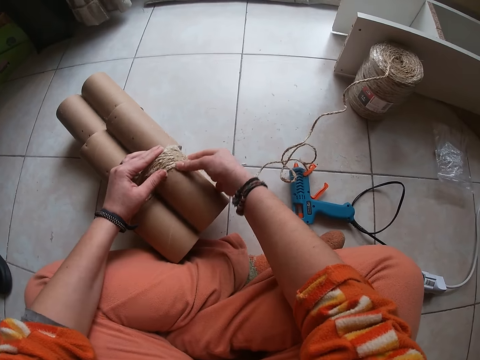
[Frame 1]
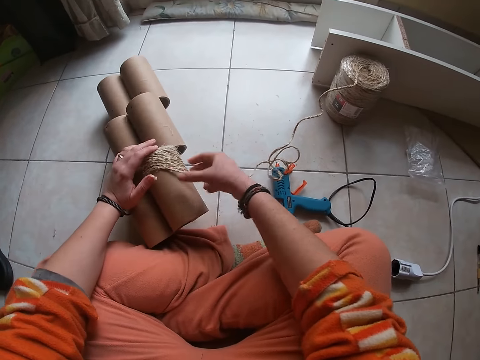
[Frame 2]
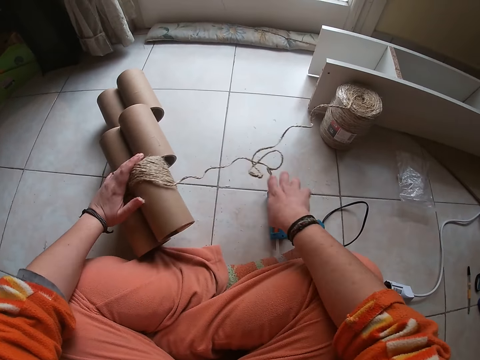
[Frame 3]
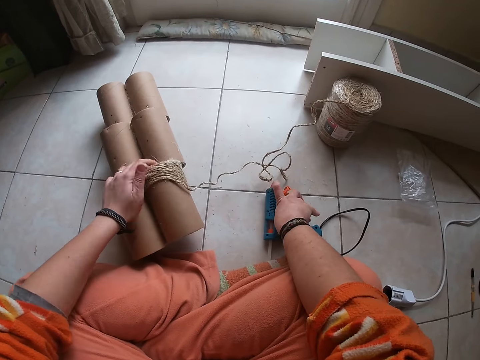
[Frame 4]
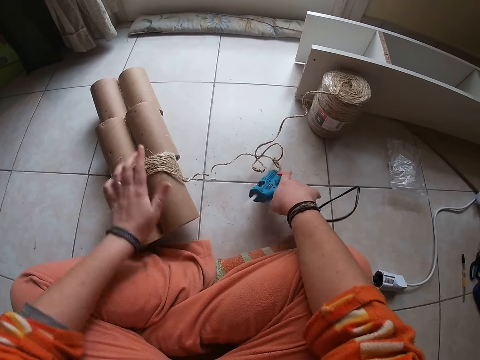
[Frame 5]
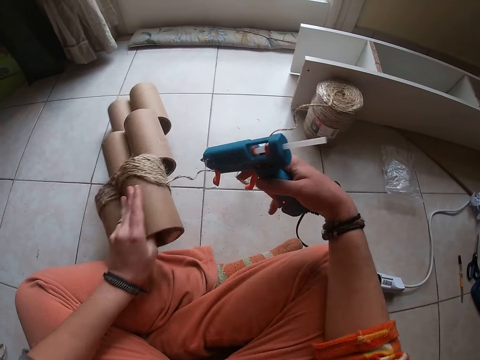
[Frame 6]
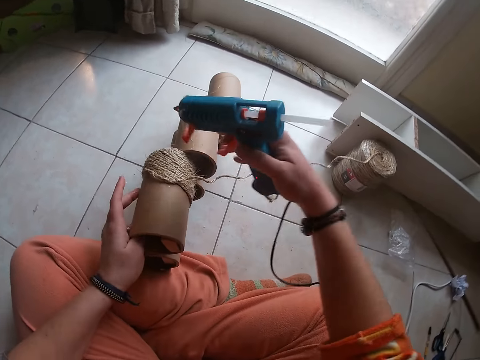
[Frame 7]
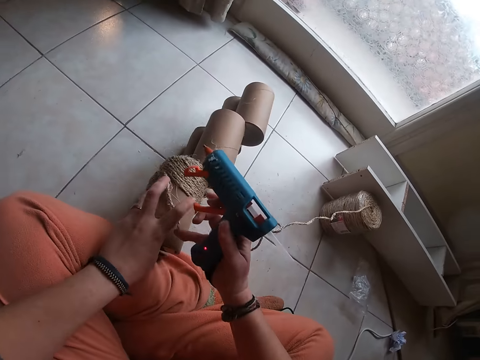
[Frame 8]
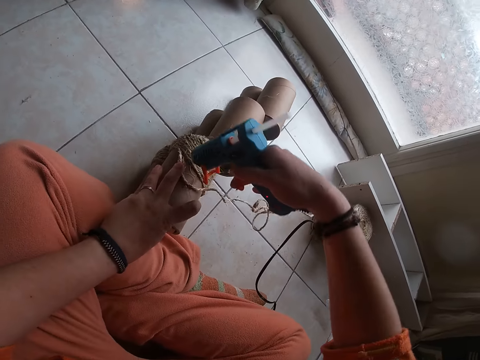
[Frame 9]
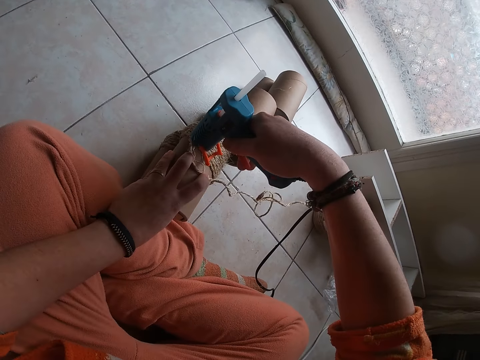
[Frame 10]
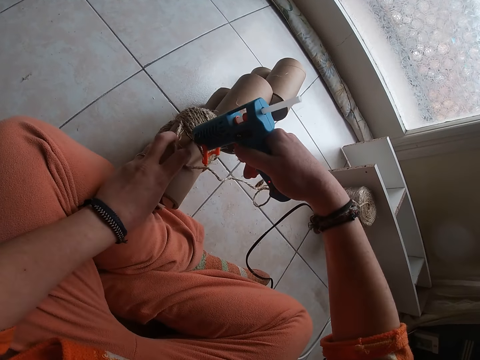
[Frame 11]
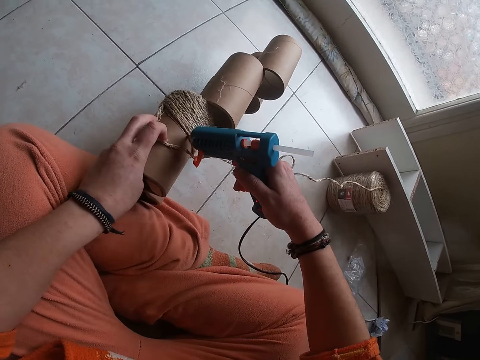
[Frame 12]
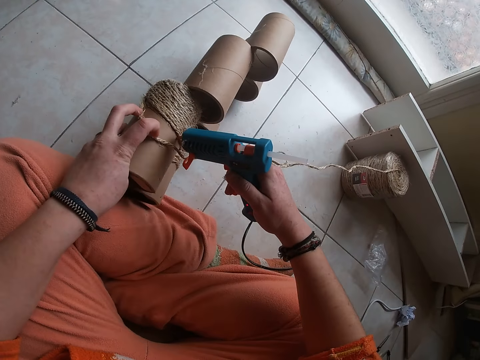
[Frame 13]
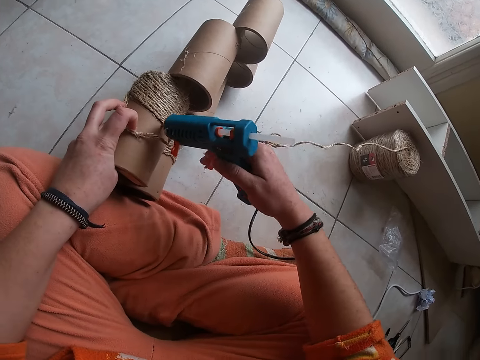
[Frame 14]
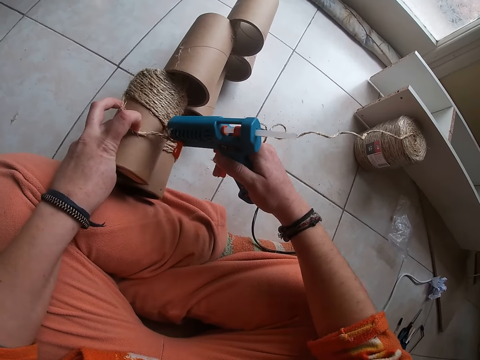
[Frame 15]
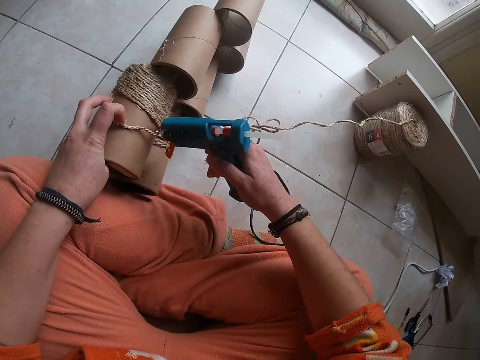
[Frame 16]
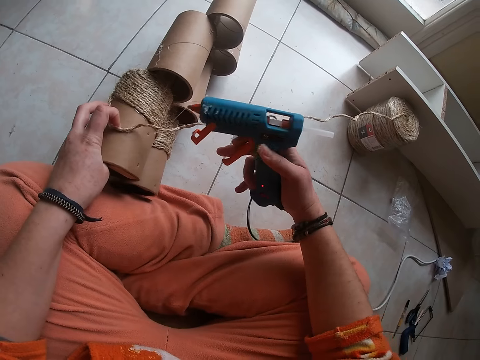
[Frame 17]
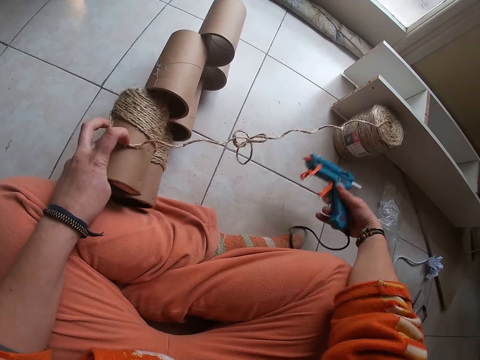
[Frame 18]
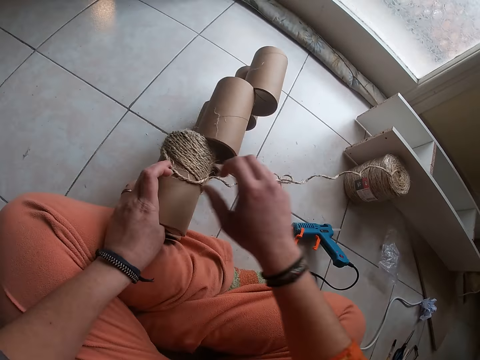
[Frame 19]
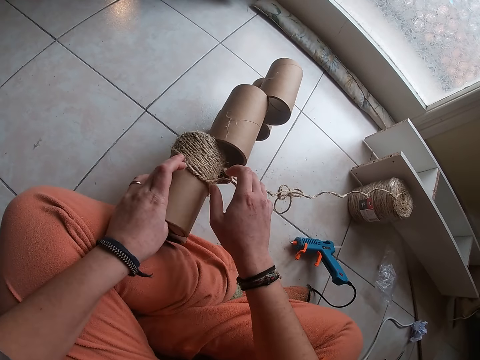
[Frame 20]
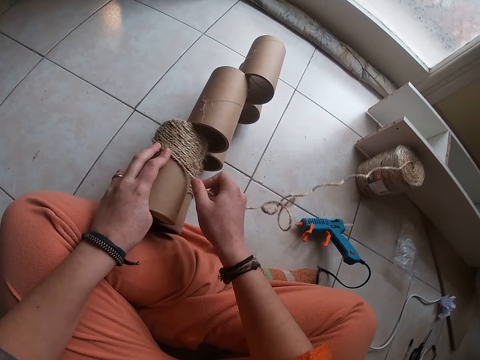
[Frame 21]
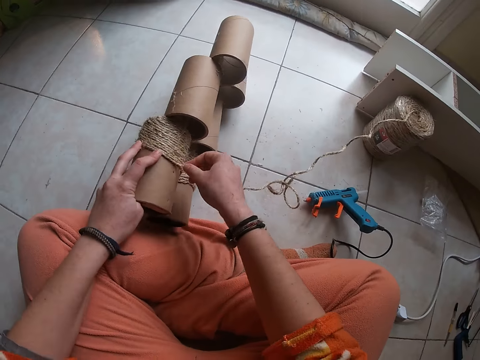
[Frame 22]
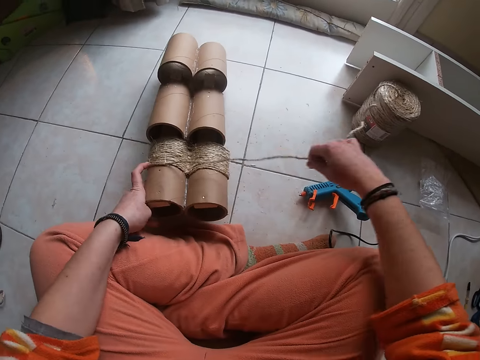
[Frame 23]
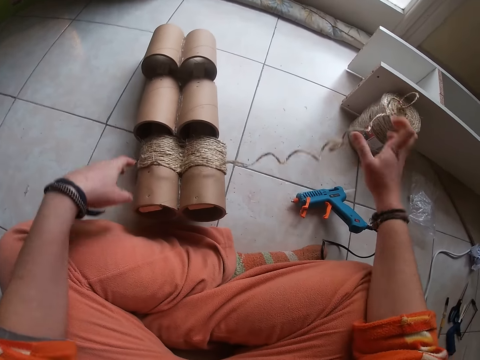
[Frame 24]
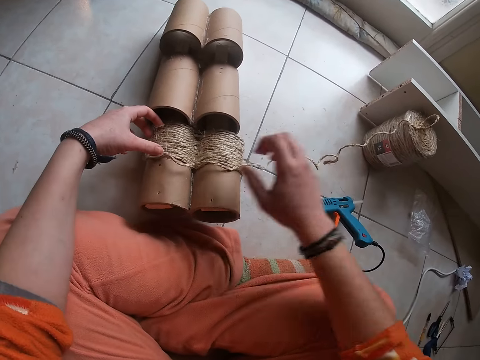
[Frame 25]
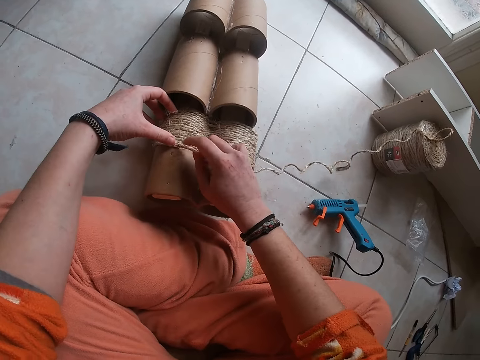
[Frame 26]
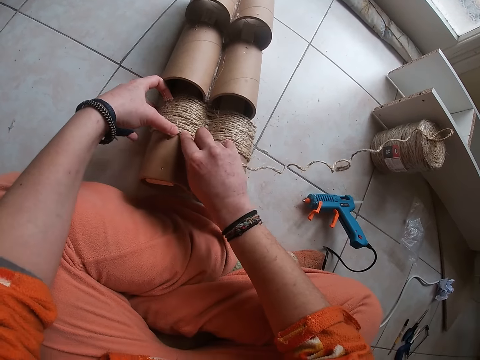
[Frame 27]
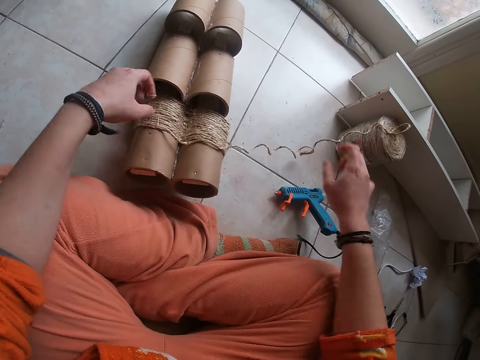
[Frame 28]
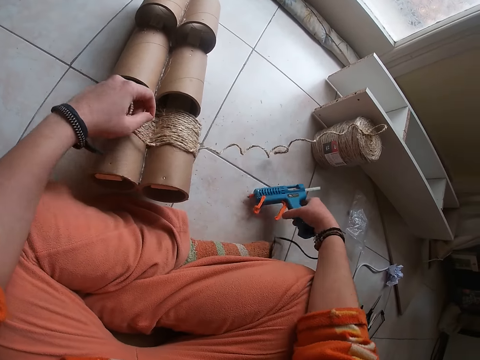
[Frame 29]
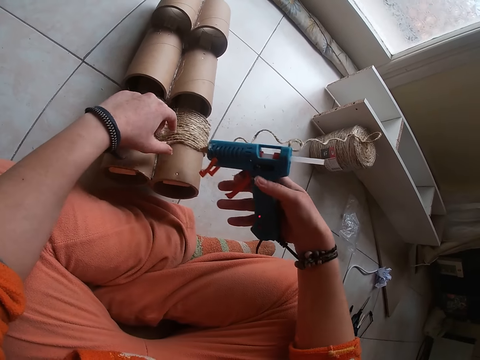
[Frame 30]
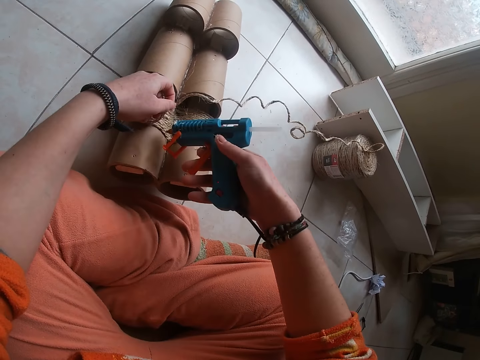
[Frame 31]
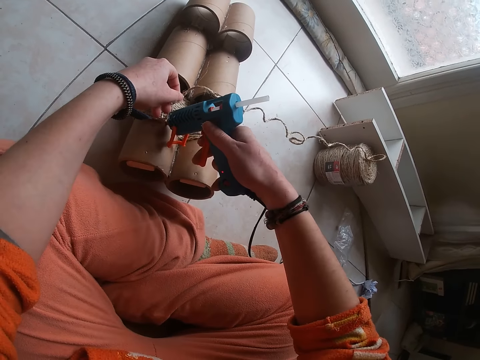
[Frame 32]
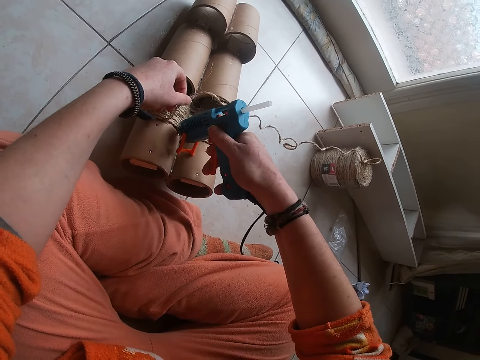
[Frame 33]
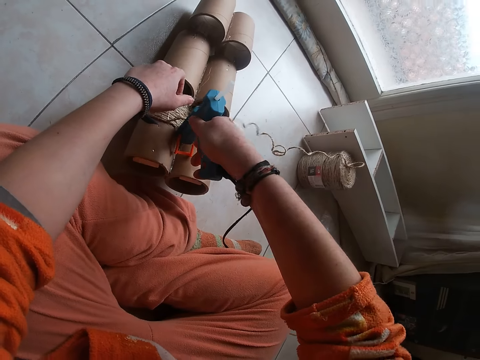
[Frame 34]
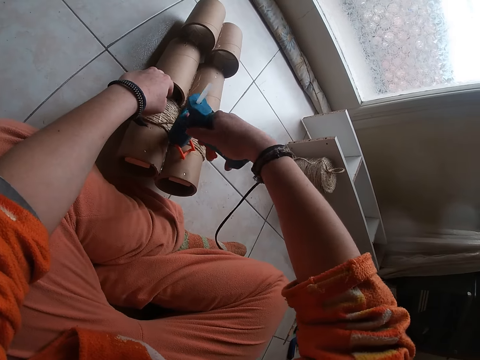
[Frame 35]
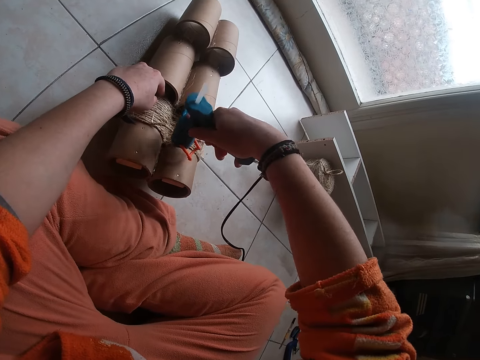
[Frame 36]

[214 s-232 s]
The camera wearer picks up the hot glue gun from the floor with her right hand. She picks up the craft from the floor with her right hand. She positions the structure on her leg. She applies glue on the craft with the hot glue gun in her right hand. She drops the hot glue gun on the floor with her right hand. She attaches thread in glue on the structure. She presses the wires on the craft with her fingers. She keeps the craft on the floor with her left hand. She stretches the wires with her right hand. She presses the wires on the craft with her fingers. She attaches the thread in glue on the structure. She picks up the hot glue gun from the floor with her right hand. She applies glue on the craft with the hot glue gun in her right hand.

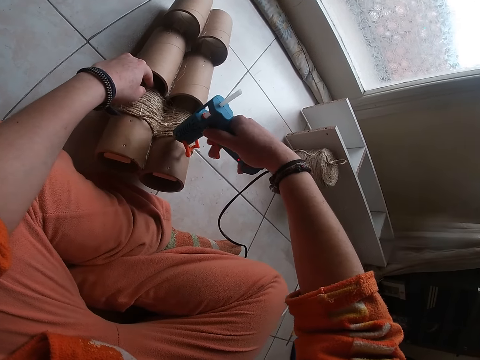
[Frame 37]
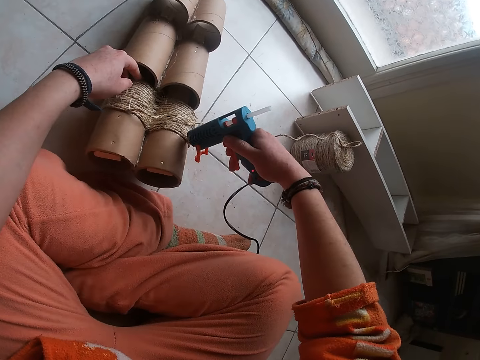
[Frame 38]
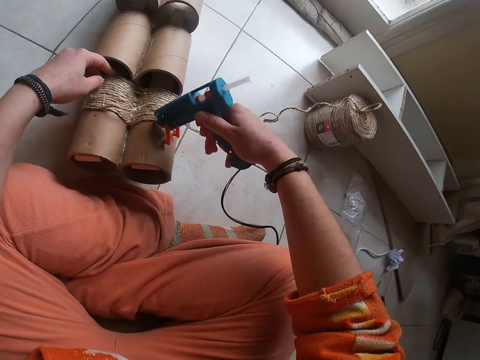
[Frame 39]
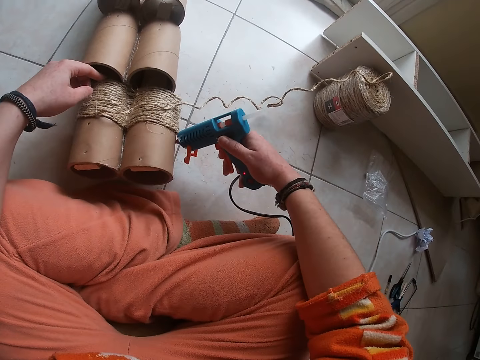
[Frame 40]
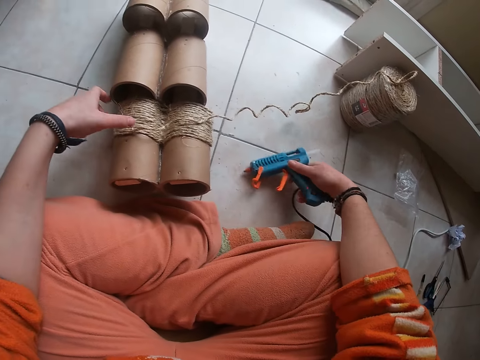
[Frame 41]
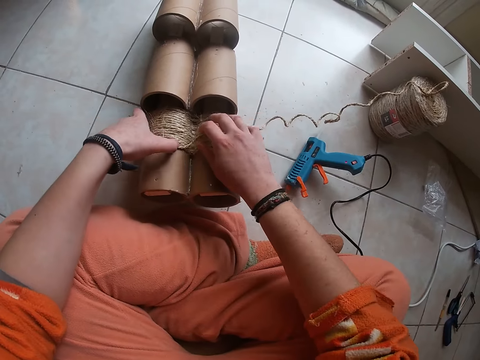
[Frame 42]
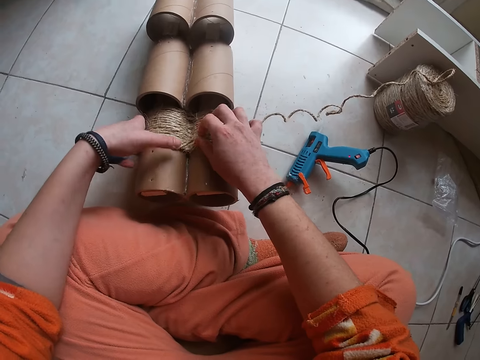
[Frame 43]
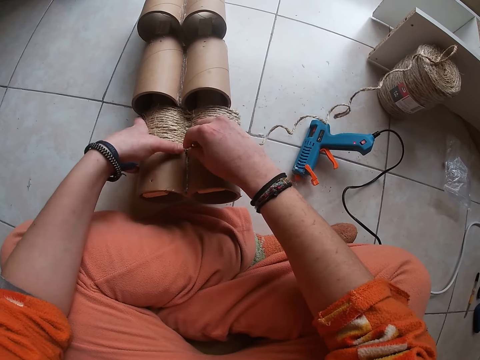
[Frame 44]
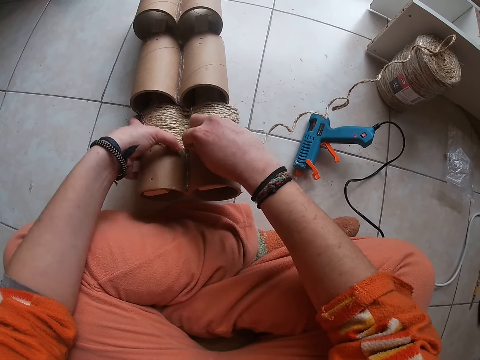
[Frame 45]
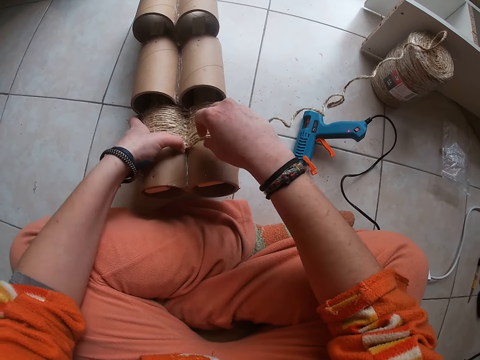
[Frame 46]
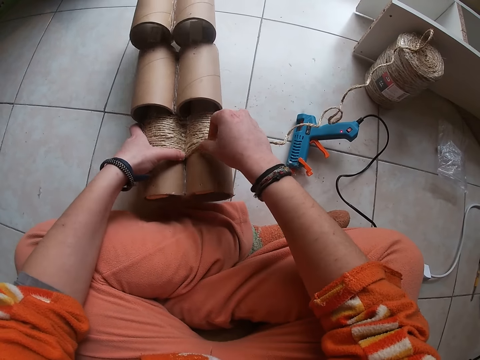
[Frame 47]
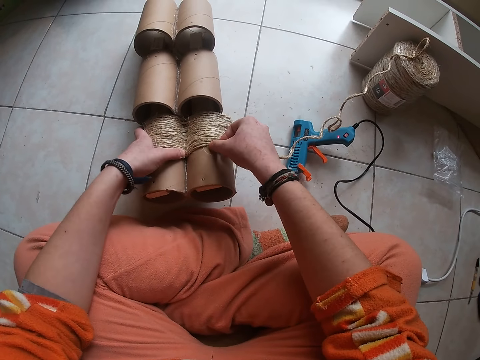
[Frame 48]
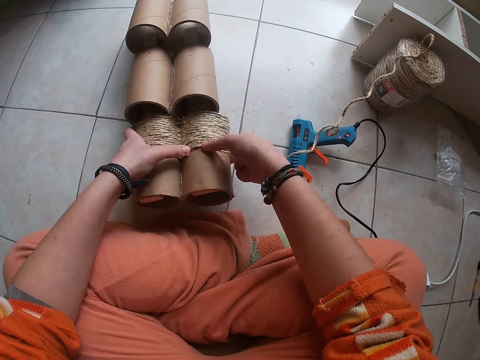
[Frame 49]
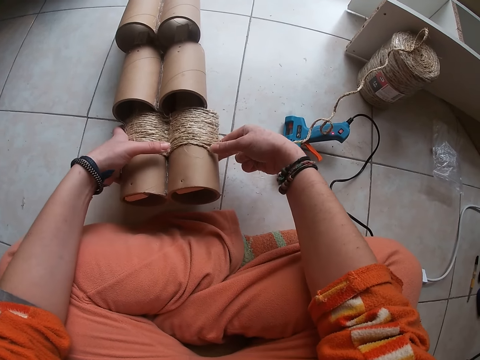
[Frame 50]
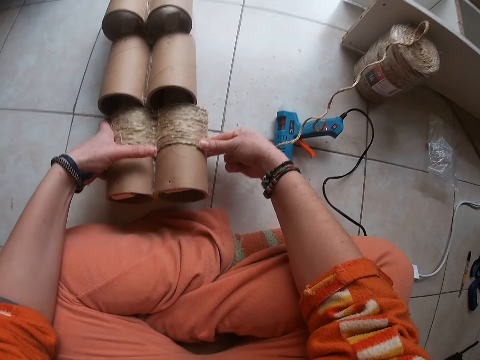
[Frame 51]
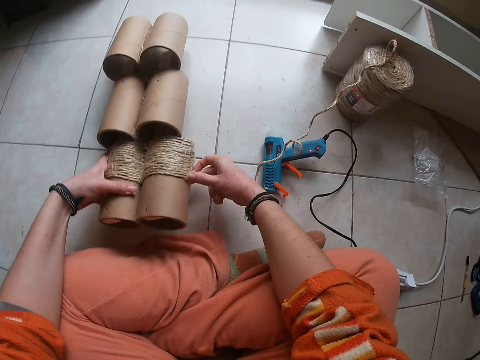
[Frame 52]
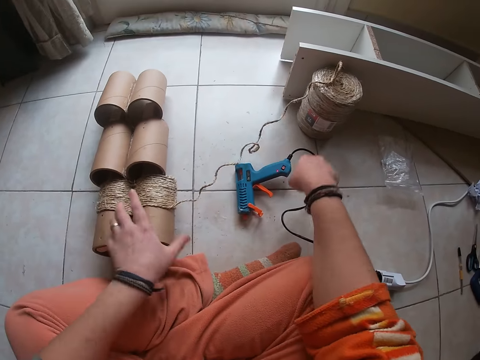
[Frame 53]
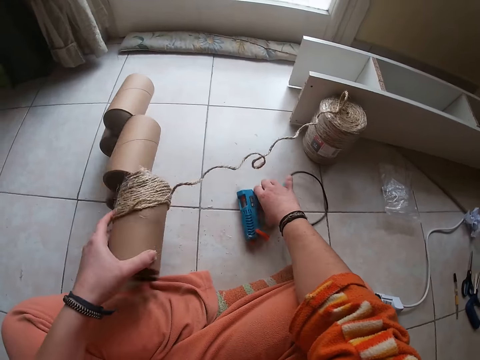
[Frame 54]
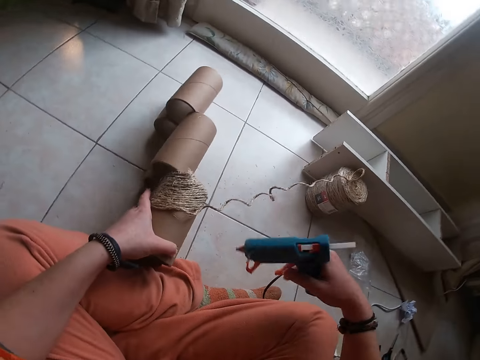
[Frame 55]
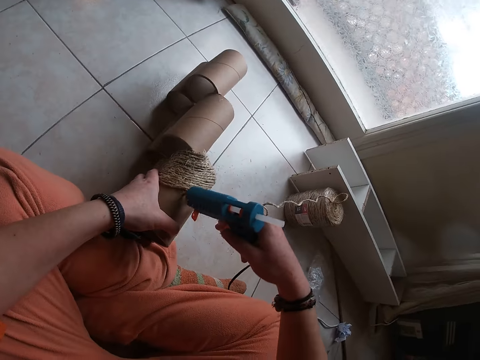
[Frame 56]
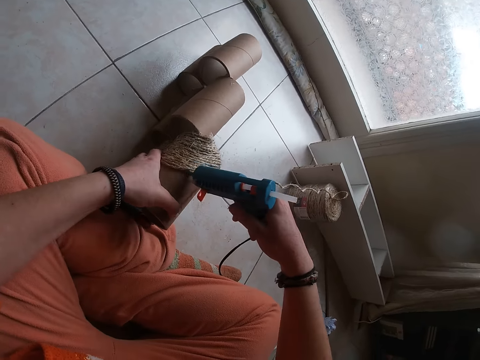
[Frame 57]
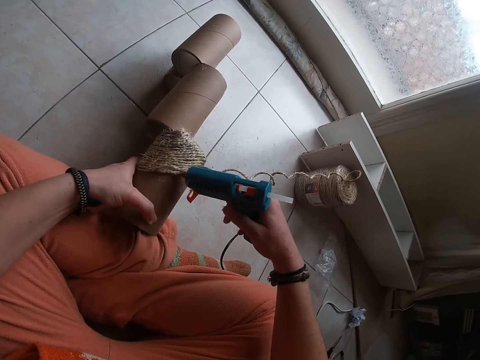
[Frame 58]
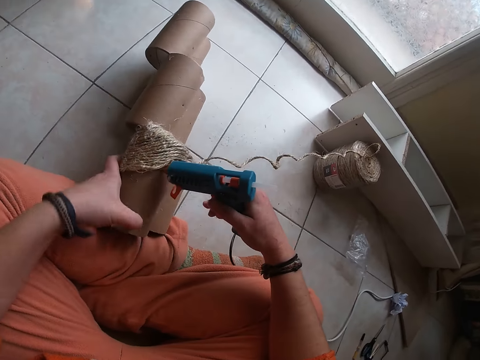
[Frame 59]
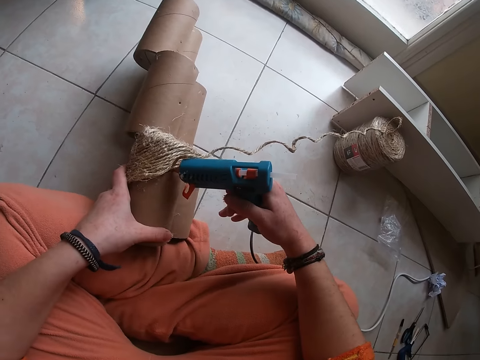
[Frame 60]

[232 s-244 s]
The camera wearer drops the hot glue gun on the floor with her right hand. She presses the wires on the craft with her fingers. She attaches thread in glue on a structure. She picks up the hot glue gun from the floor with her right hand. She takes the craft from the floor with her left hand. She turns the structure on the floor. She applies glue on the craft with the hot glue gun in her right hand.
